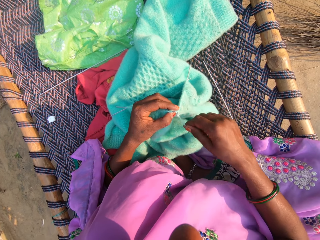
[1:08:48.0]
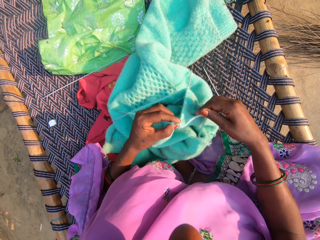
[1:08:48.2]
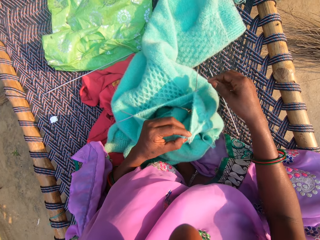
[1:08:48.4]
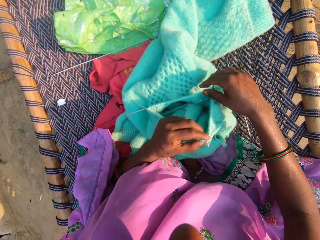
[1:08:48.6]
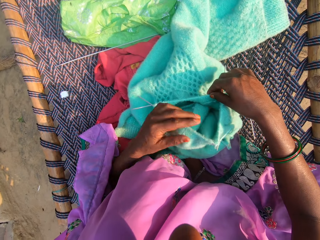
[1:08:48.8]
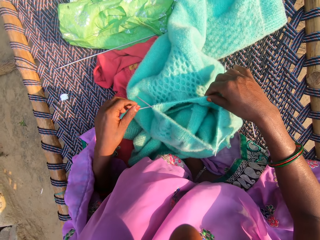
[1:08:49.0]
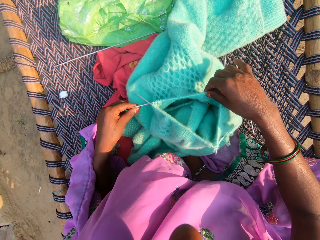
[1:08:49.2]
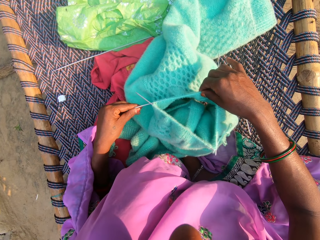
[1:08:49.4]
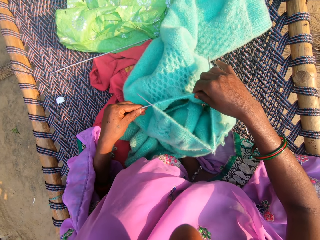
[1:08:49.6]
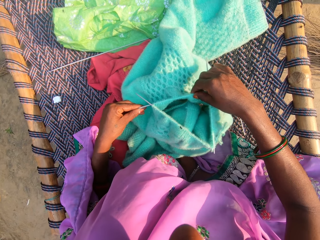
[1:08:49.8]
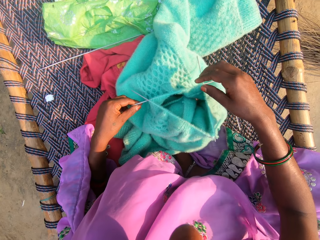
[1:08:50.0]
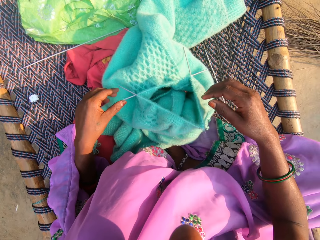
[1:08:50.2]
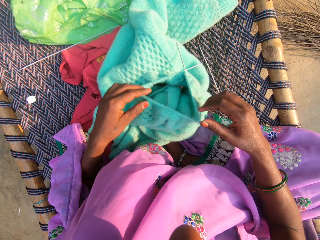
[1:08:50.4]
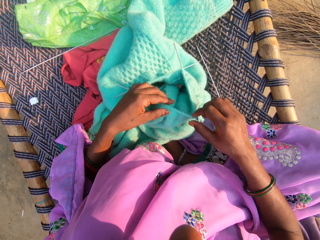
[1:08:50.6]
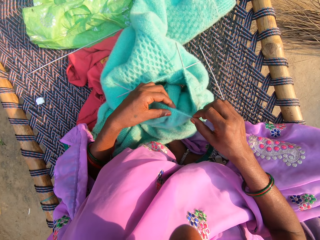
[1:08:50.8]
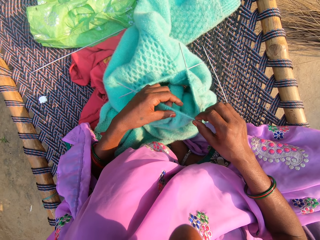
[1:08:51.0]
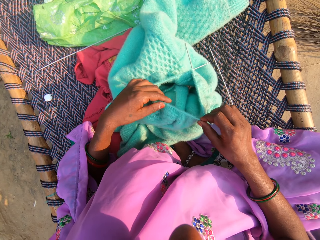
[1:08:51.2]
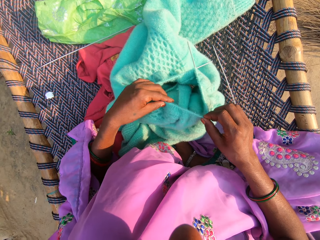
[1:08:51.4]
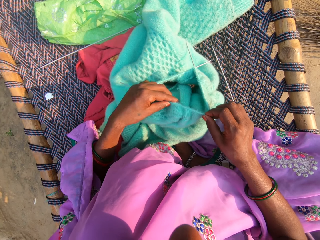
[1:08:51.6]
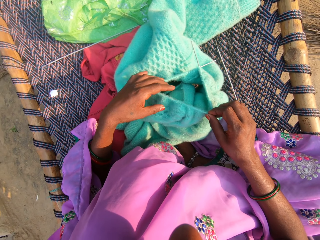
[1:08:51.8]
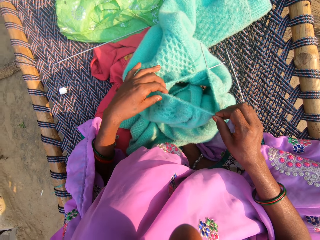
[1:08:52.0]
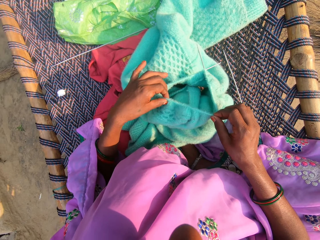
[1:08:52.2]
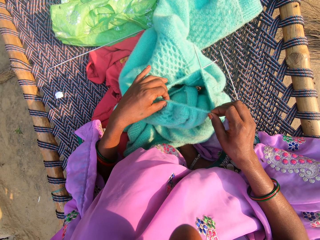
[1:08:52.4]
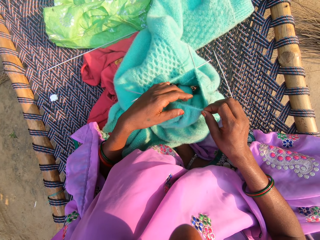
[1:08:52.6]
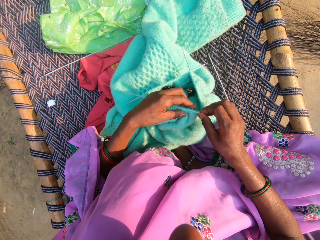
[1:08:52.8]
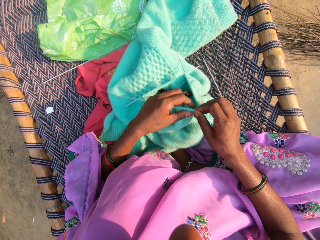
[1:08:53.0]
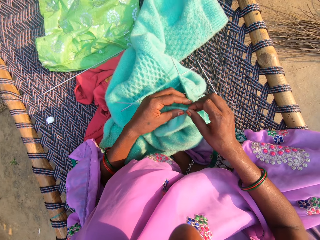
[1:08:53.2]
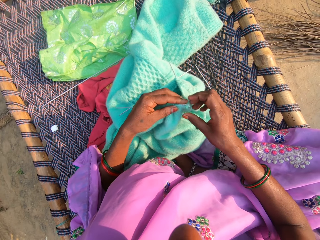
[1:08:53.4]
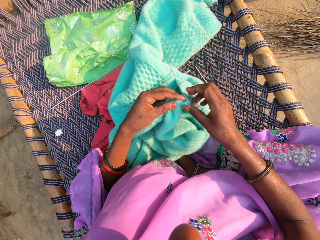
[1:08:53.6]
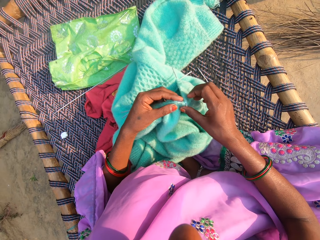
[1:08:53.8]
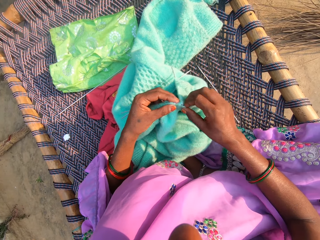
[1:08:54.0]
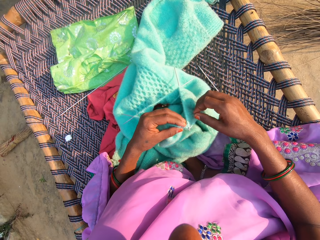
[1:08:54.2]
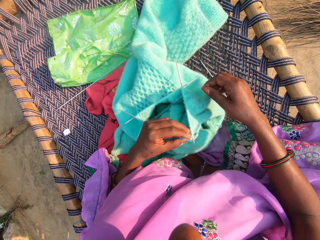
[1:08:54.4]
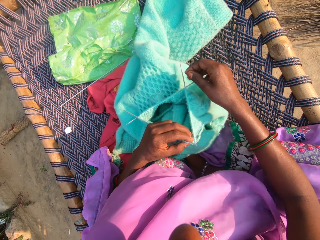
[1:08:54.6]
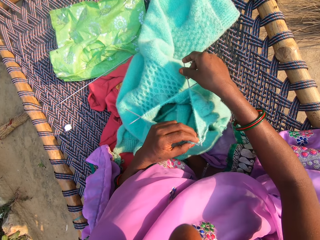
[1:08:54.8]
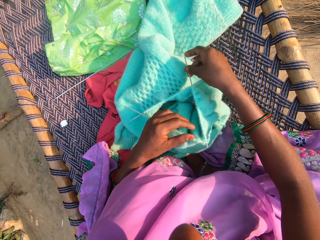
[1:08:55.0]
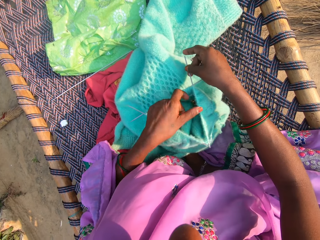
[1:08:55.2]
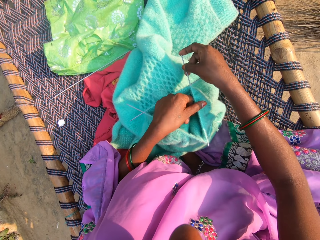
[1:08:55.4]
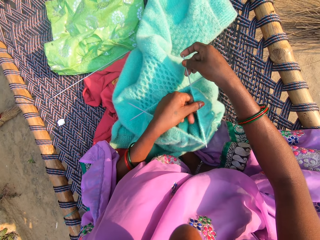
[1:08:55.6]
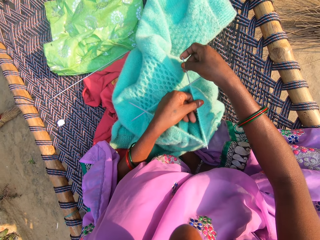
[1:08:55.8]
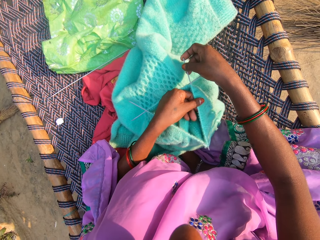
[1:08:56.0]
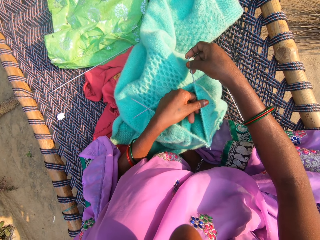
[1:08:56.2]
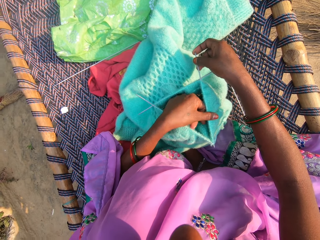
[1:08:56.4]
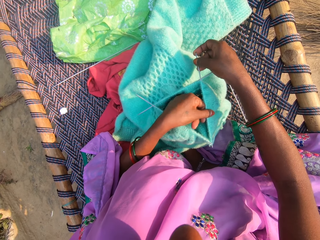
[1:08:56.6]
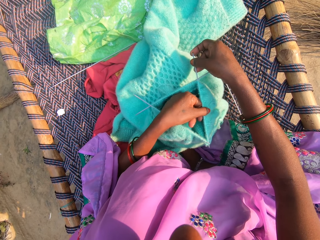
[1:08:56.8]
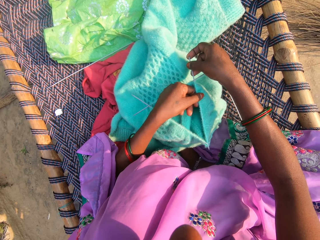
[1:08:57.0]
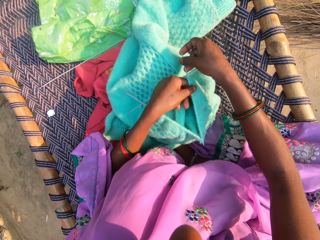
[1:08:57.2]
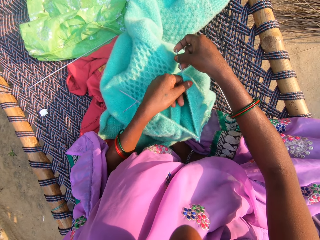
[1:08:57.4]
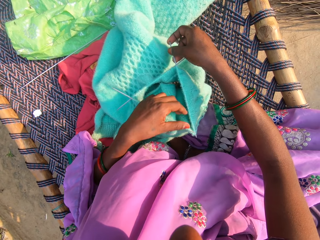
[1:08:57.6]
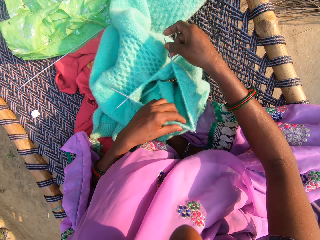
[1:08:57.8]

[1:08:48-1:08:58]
The camera wearer adjusts the crochet hooks in the fabric.

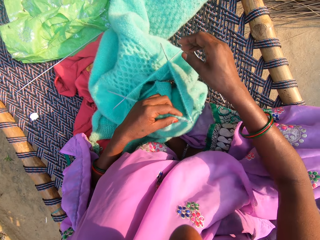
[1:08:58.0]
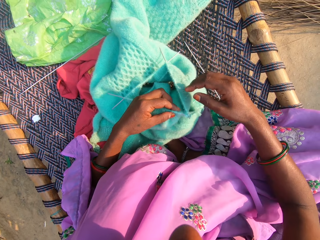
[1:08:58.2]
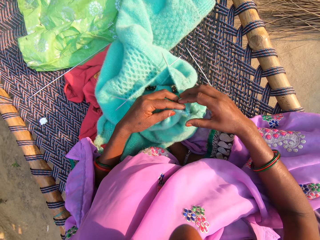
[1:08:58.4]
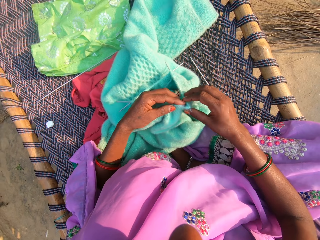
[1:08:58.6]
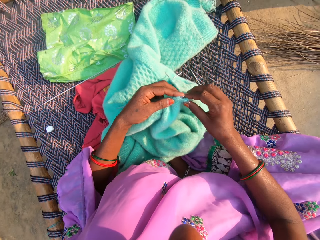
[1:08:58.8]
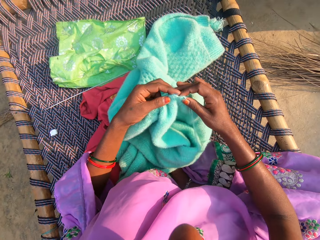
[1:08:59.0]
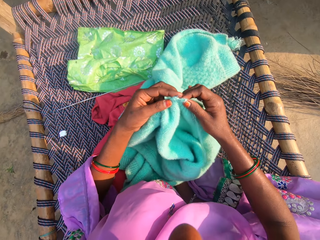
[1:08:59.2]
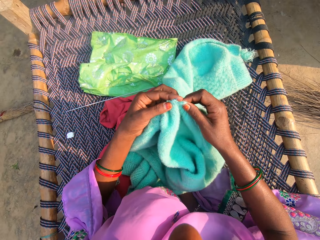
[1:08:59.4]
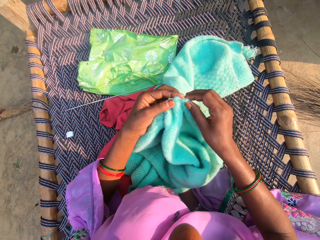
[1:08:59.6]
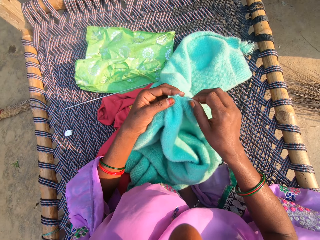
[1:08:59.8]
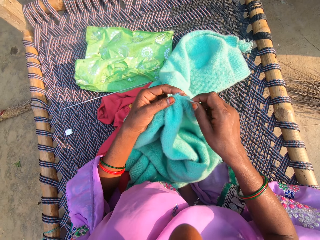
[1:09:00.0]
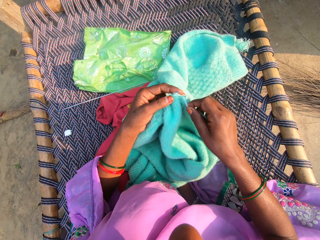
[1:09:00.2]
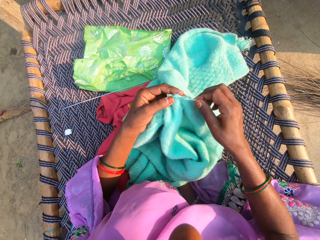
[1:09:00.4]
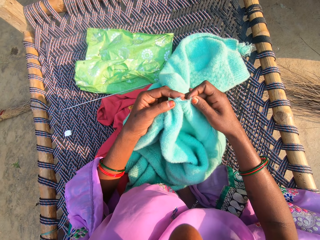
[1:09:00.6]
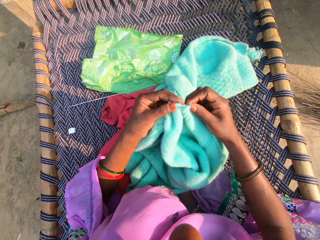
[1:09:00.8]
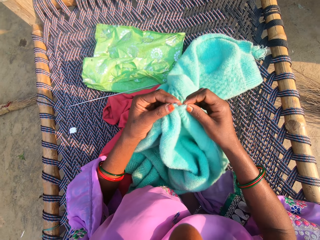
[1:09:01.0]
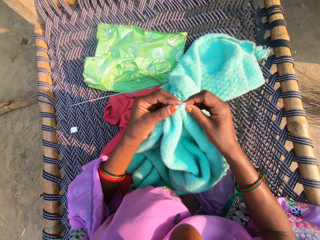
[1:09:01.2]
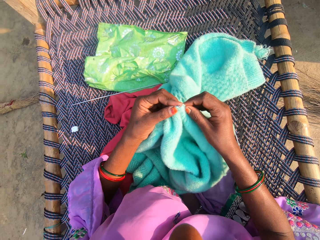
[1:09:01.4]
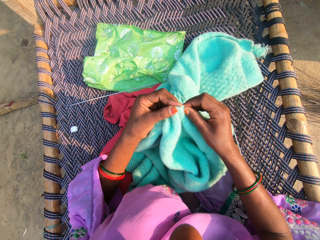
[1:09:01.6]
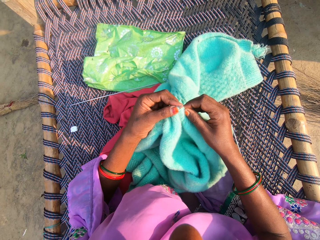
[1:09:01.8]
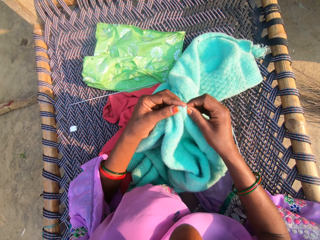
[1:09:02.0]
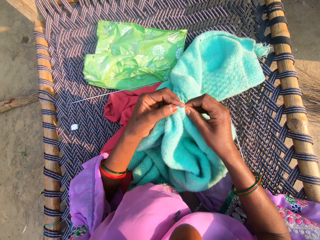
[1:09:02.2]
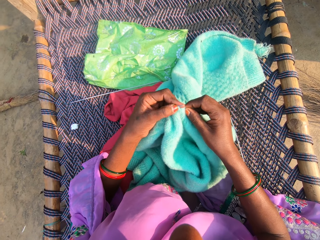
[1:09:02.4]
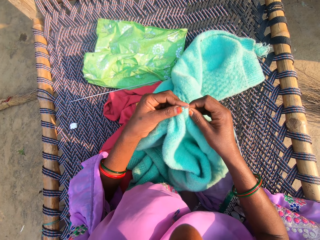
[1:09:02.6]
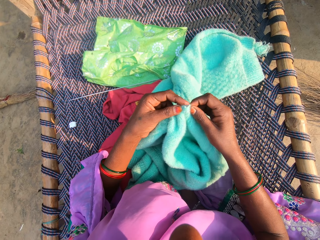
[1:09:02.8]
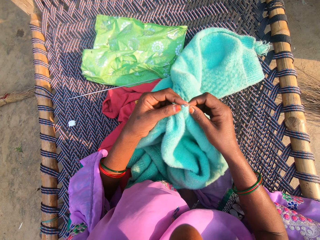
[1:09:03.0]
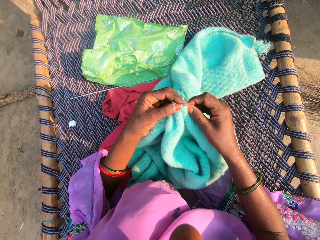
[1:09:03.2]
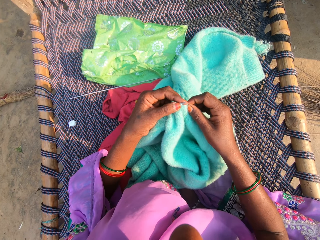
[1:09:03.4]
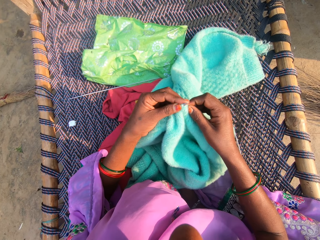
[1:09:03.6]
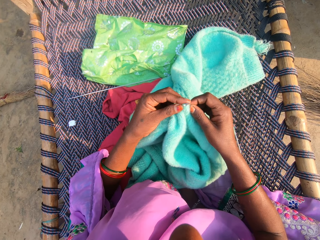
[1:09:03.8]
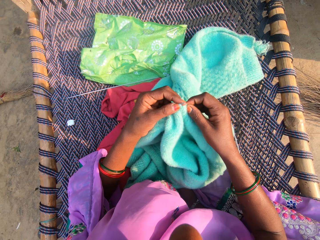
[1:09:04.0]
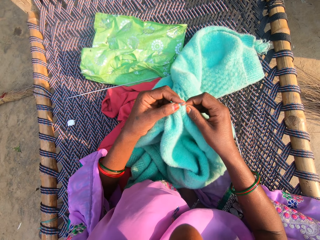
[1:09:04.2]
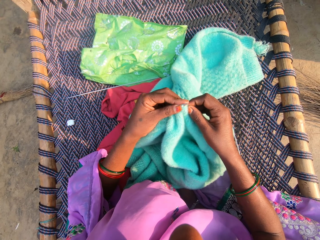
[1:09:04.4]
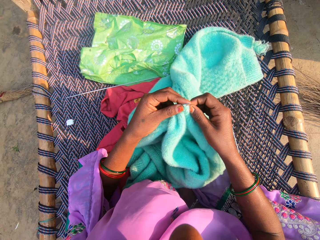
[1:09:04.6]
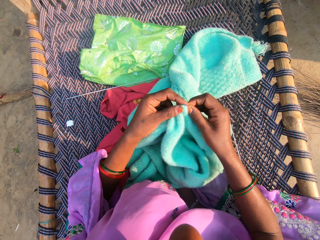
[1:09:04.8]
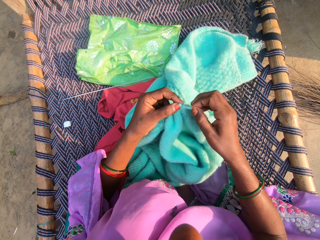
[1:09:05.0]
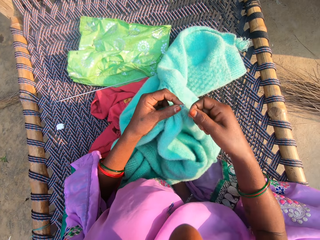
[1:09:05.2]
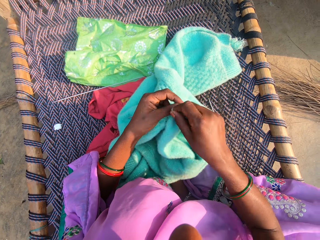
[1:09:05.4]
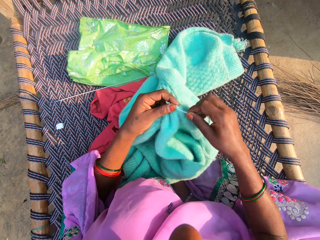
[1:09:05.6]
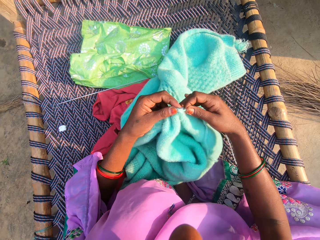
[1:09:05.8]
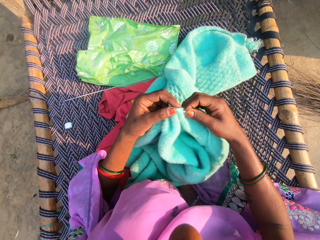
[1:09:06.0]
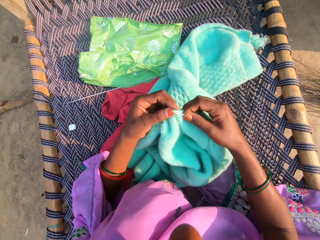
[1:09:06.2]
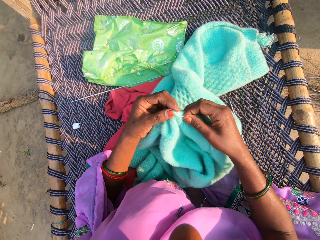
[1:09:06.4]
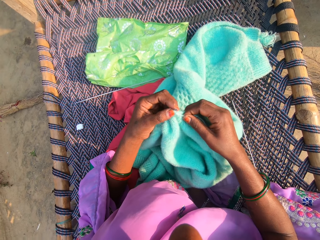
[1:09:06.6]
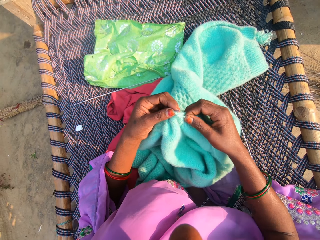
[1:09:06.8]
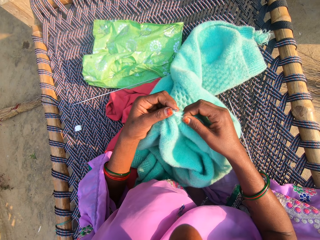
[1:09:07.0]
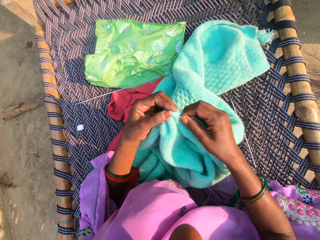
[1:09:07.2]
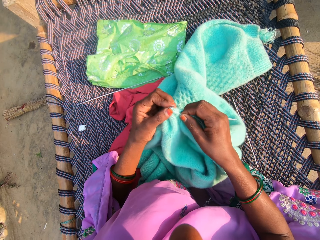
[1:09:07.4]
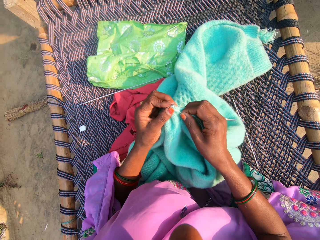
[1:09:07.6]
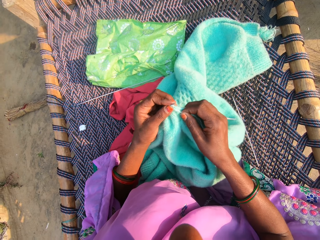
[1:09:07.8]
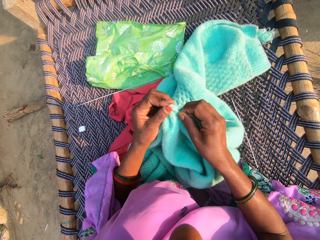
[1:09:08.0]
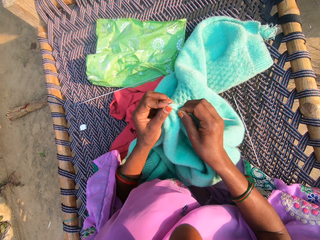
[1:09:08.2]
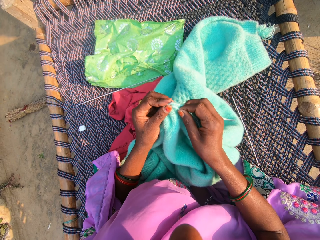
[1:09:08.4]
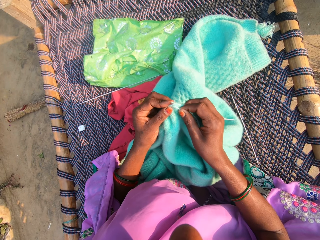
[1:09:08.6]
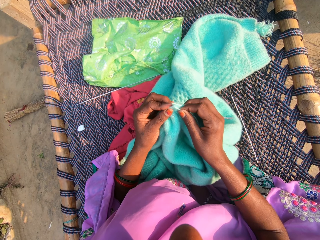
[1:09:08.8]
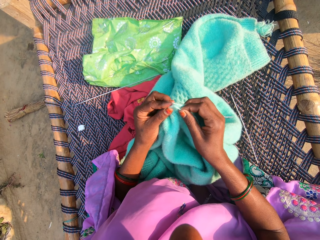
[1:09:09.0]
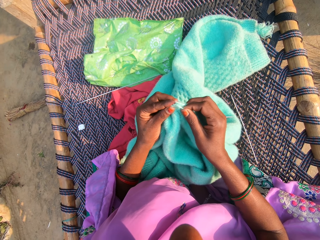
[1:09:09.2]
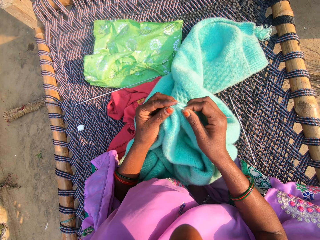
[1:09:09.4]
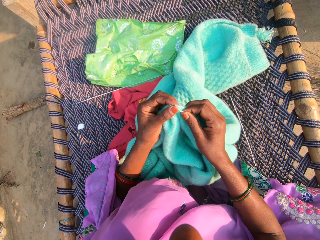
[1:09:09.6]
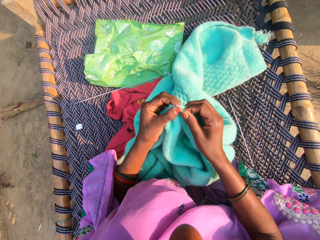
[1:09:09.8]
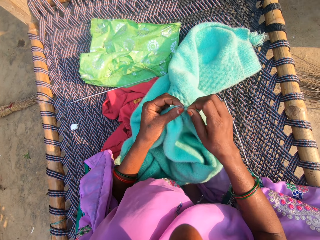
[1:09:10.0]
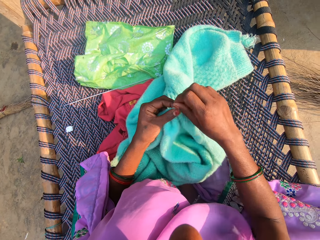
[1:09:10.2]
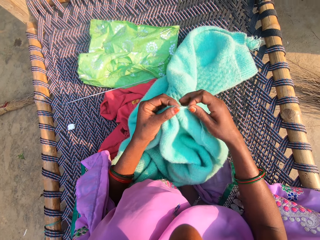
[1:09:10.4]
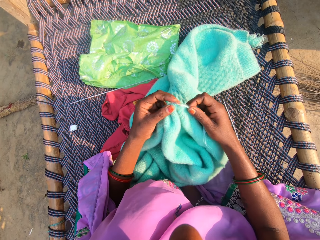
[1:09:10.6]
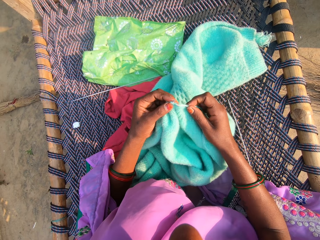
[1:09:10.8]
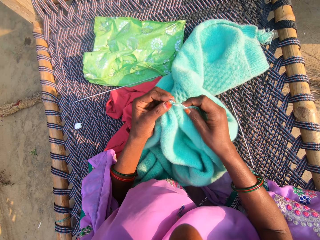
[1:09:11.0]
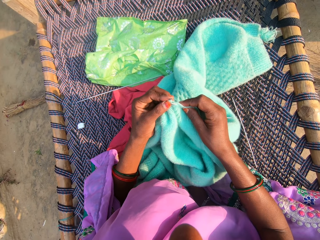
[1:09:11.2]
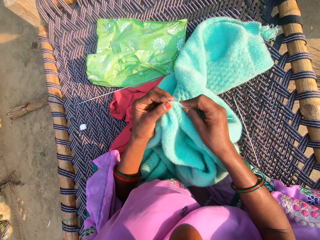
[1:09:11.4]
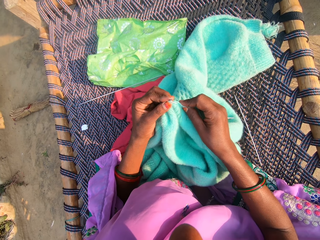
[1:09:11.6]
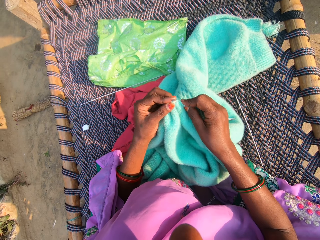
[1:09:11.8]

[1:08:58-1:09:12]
The camera wearer knits a fabric.
